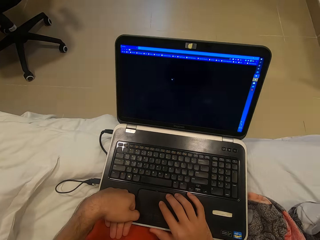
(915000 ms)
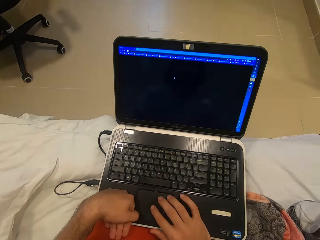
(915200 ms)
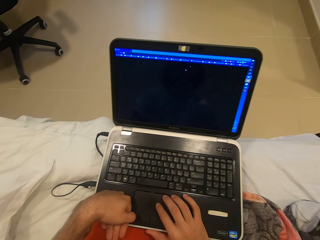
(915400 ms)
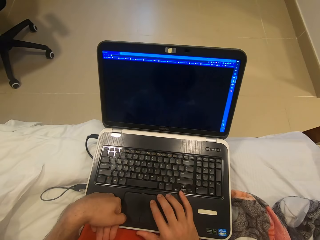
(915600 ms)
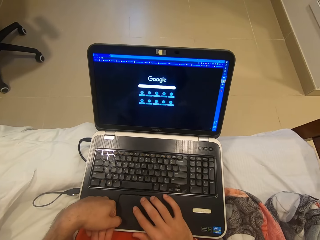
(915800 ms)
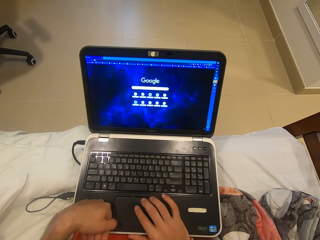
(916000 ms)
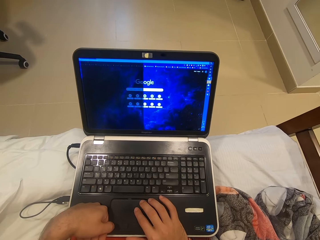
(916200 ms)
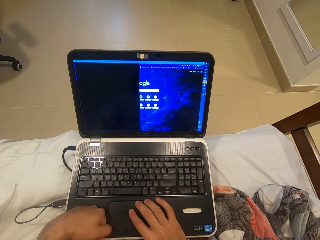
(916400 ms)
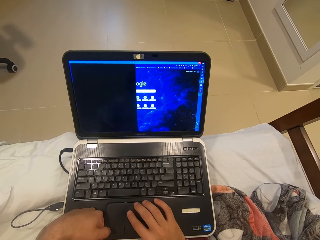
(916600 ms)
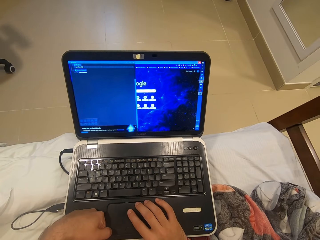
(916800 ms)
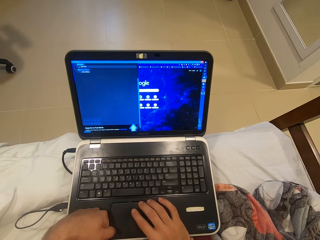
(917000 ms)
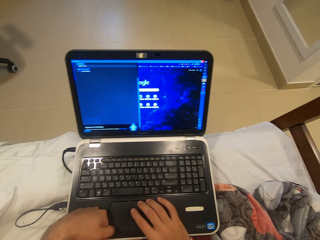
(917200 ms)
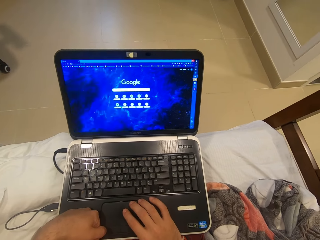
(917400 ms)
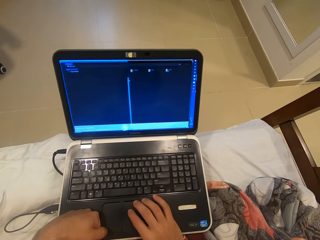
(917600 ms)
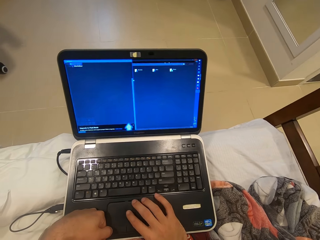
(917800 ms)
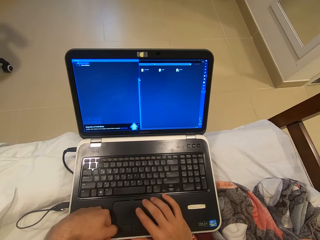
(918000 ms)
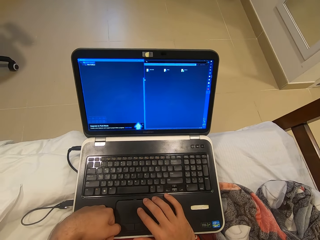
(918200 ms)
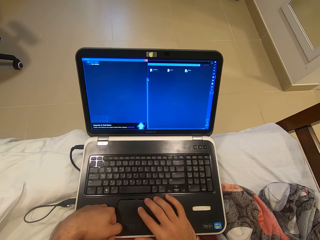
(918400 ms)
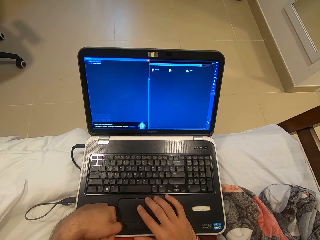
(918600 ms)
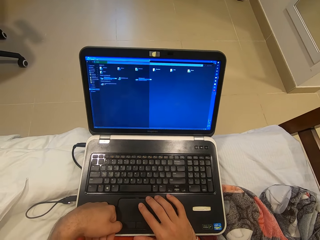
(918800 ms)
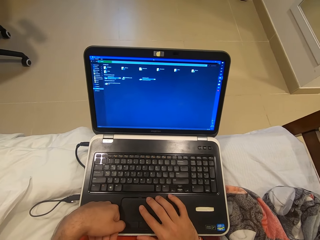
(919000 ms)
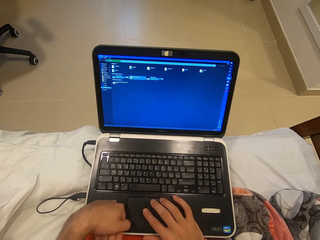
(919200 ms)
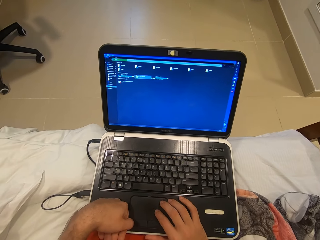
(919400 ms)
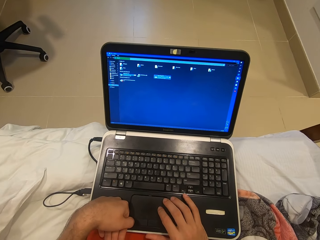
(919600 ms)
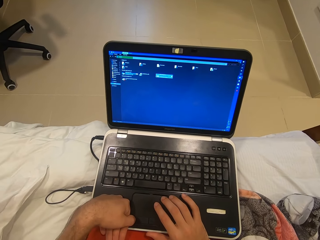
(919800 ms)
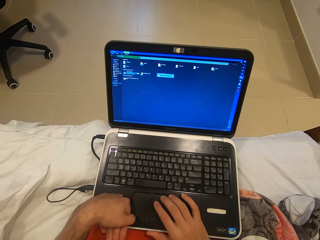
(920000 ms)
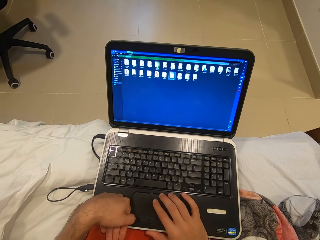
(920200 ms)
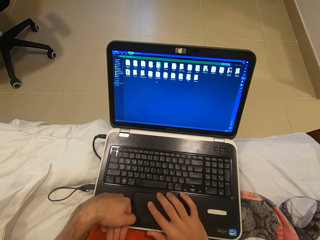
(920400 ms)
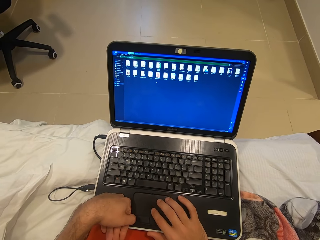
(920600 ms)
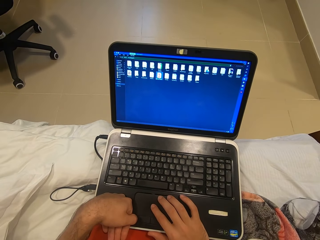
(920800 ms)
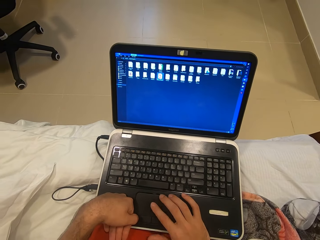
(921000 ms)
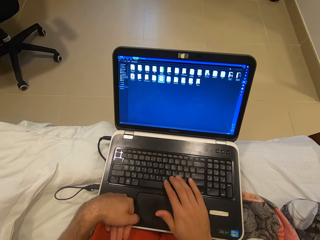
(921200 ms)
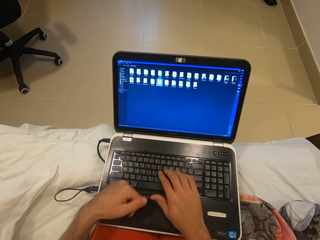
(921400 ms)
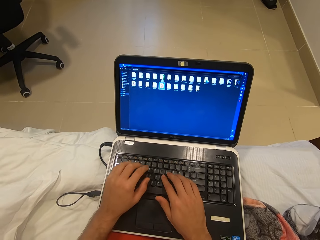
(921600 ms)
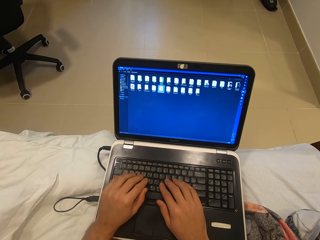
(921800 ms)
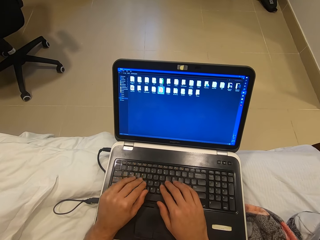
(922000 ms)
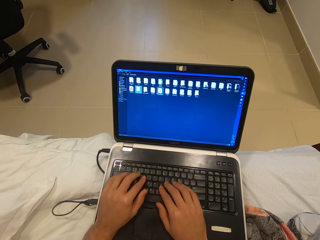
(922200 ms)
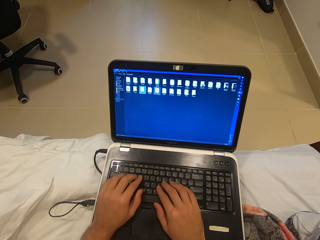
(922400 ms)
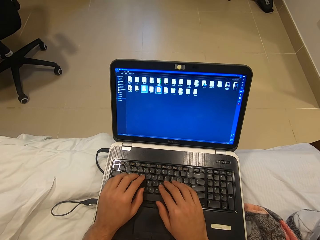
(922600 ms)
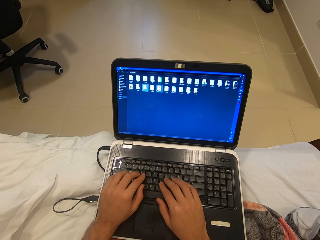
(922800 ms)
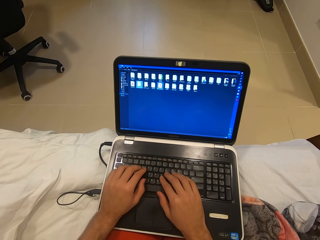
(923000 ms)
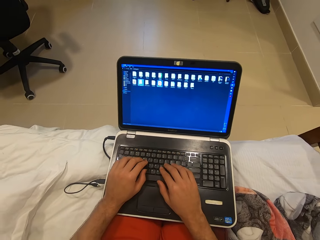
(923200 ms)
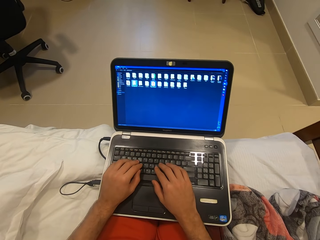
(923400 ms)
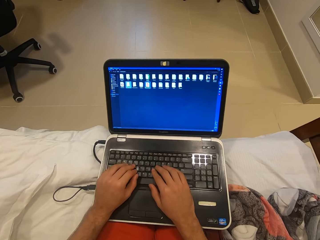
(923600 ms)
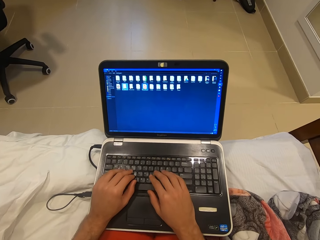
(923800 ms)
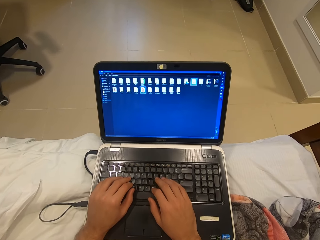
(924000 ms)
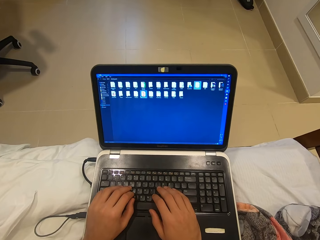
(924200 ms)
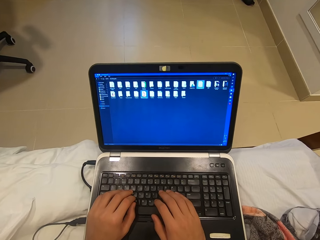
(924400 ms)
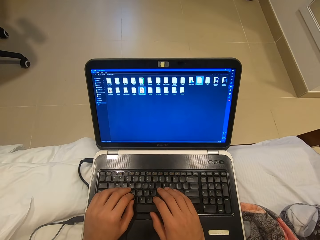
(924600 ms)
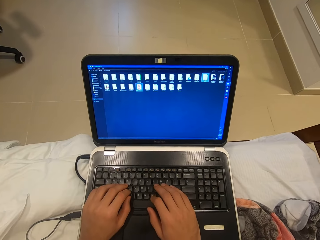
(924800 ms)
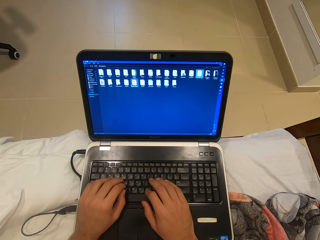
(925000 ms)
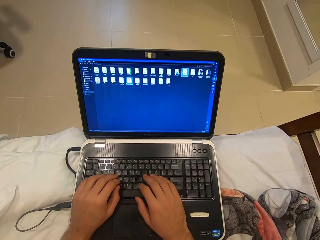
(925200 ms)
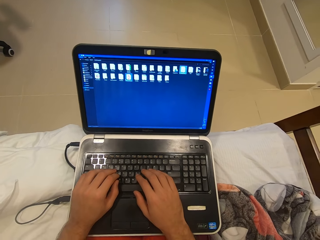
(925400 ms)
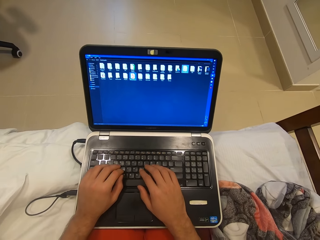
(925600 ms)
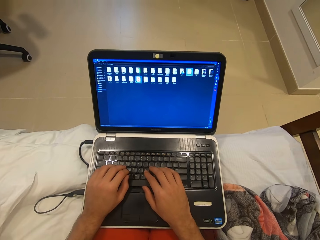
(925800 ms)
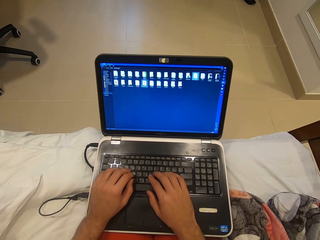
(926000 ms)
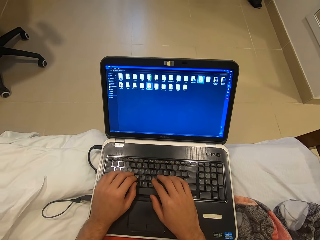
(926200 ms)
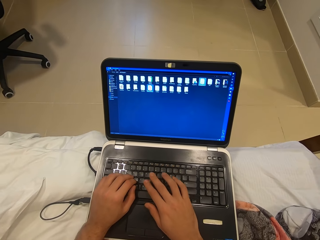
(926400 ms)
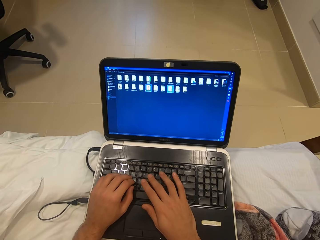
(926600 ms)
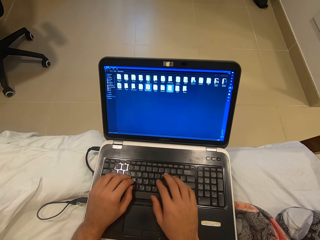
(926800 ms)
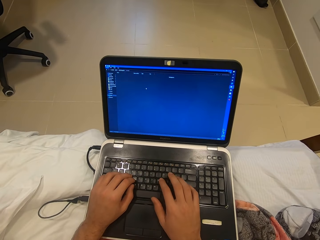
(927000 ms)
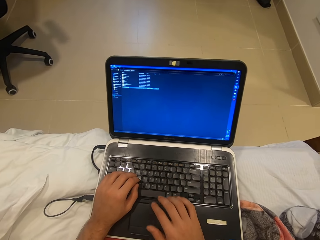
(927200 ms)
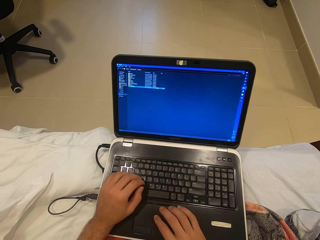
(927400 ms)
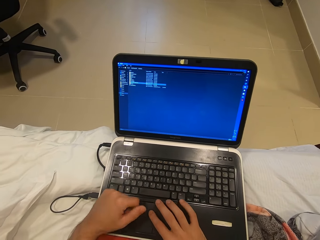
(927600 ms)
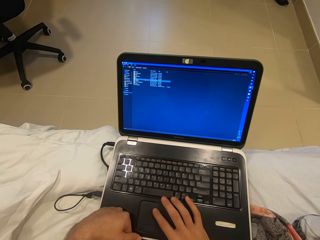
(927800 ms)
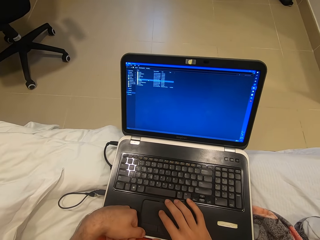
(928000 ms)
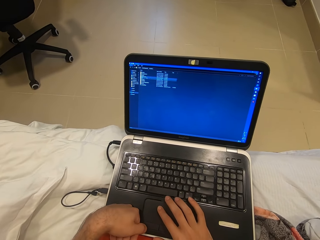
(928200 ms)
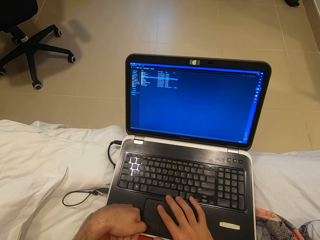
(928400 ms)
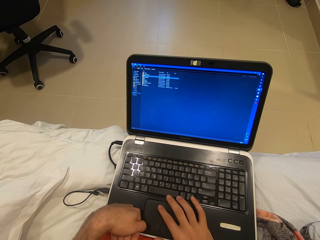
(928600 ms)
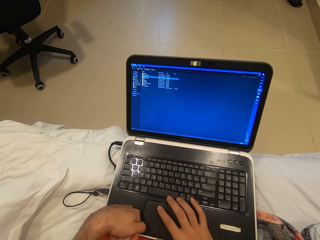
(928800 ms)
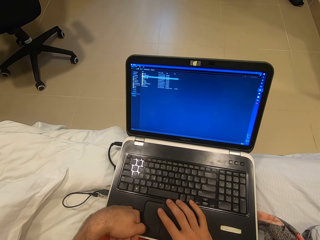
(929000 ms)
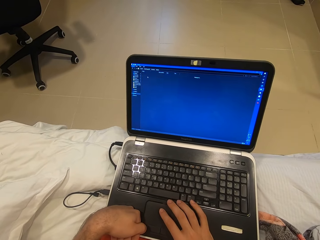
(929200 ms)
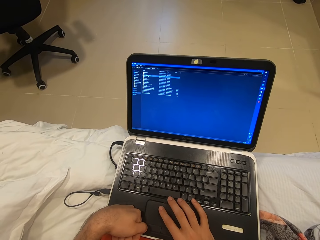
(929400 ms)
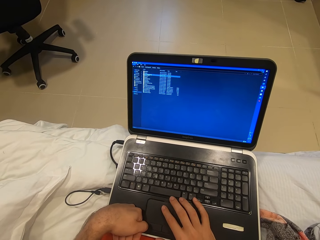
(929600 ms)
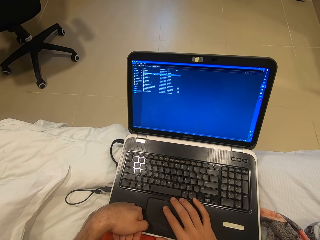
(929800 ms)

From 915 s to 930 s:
The camera wearer operates the laptop on her thighs with her left hand. She operates the laptop on her thighs with her right hand.

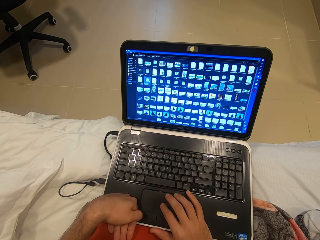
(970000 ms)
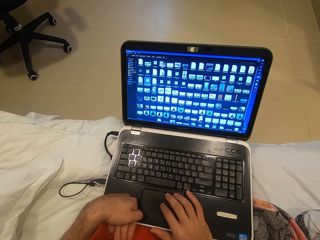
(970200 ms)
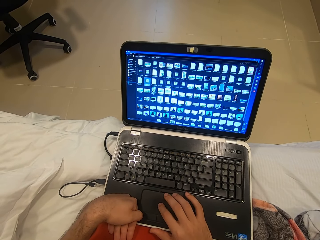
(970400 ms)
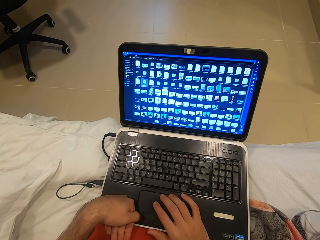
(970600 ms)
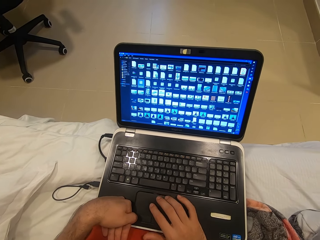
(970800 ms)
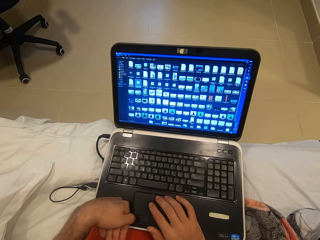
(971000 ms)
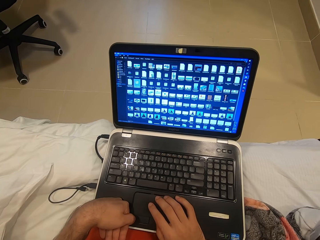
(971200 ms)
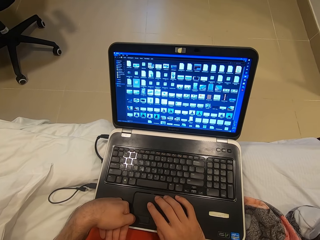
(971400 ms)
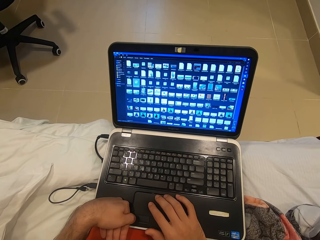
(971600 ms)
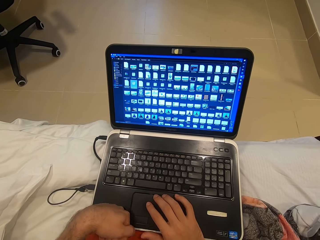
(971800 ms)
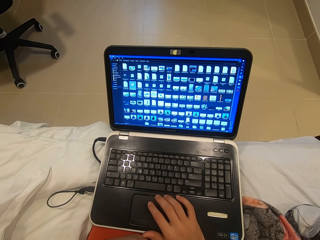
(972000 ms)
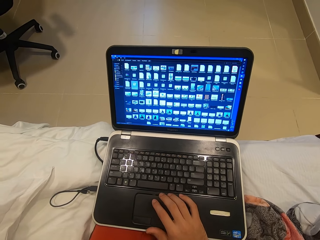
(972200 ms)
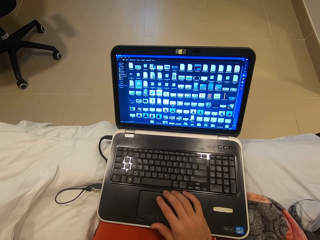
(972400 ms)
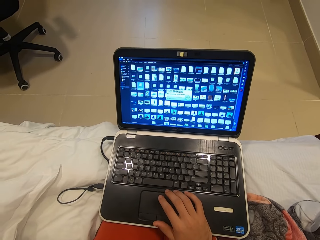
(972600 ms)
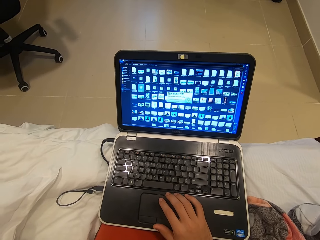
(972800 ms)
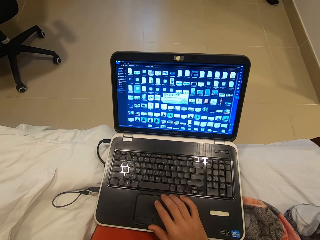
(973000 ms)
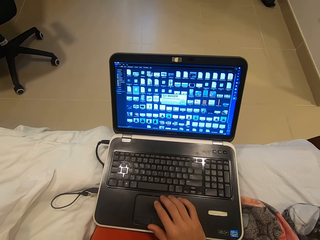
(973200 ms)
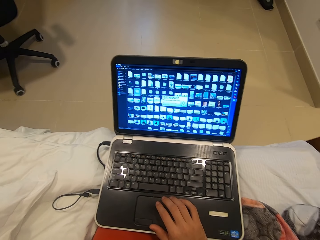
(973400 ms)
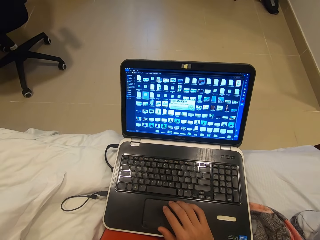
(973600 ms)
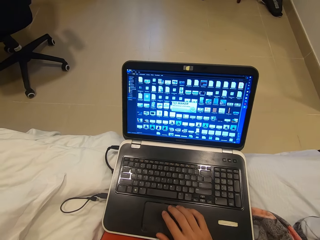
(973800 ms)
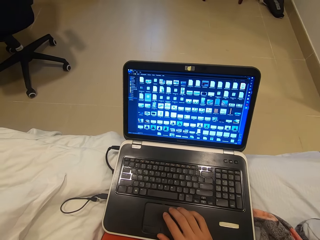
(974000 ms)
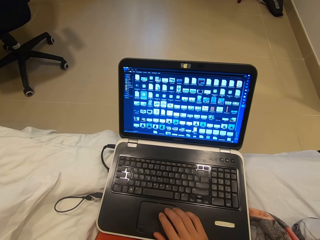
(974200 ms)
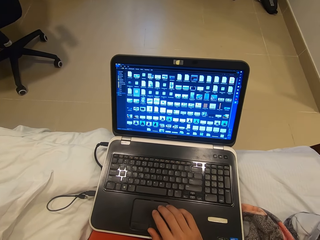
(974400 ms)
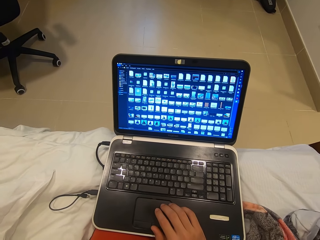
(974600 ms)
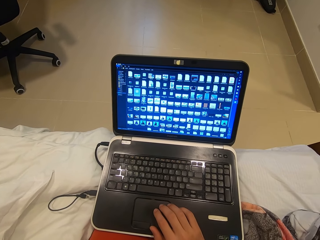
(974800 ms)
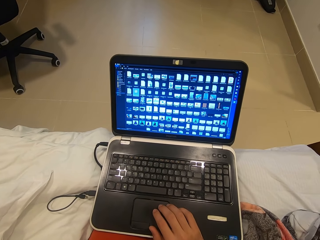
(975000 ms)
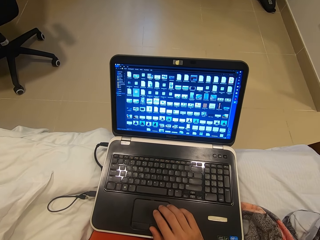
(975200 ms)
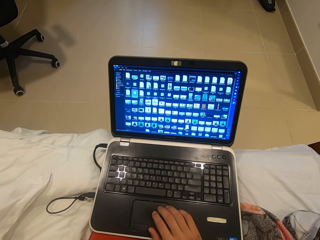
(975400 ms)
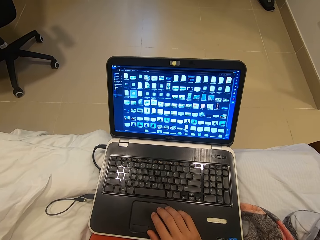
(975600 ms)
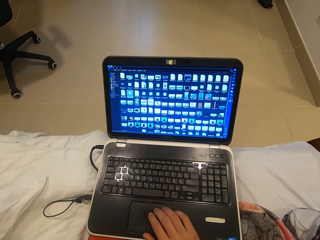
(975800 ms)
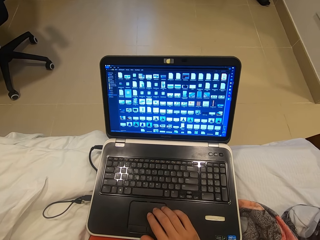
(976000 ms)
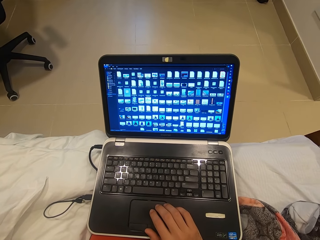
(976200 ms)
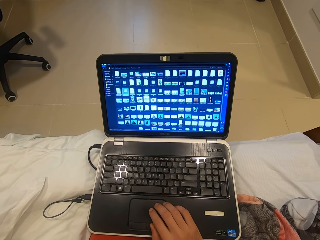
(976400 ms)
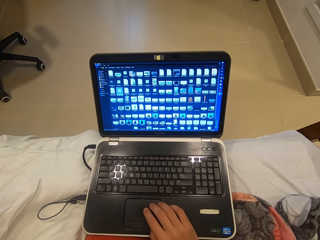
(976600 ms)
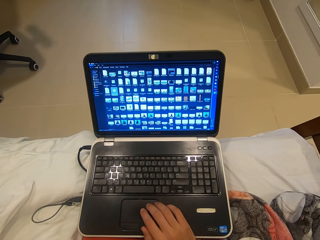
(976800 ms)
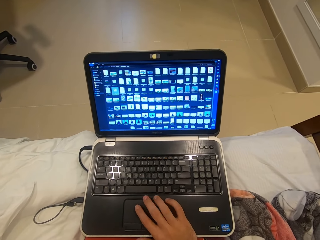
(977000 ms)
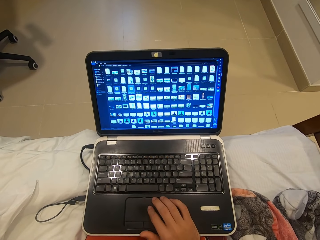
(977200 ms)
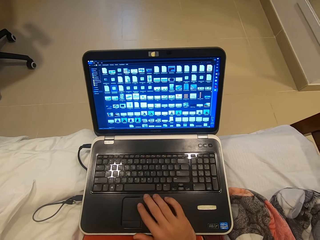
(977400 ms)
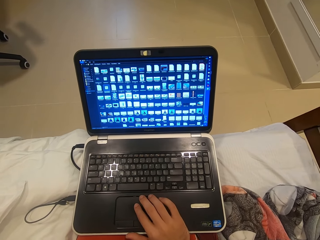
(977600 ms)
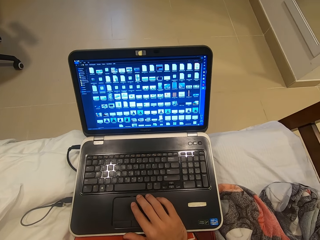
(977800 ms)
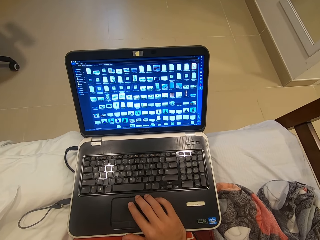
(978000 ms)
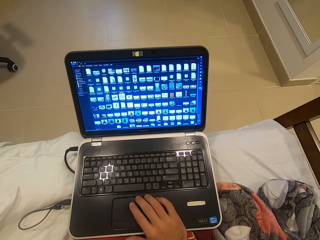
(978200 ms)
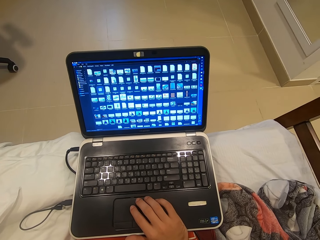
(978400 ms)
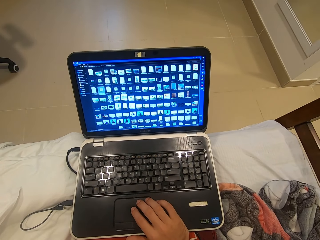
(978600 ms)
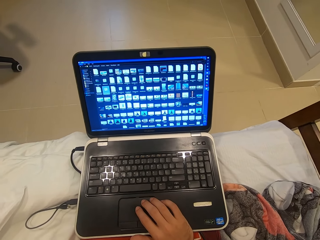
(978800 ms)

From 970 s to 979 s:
The camera wearer removes her left hand from the laptop on her thighs.
